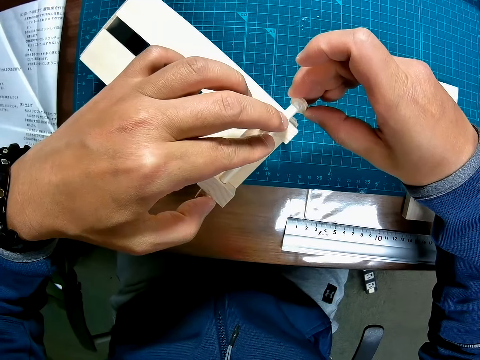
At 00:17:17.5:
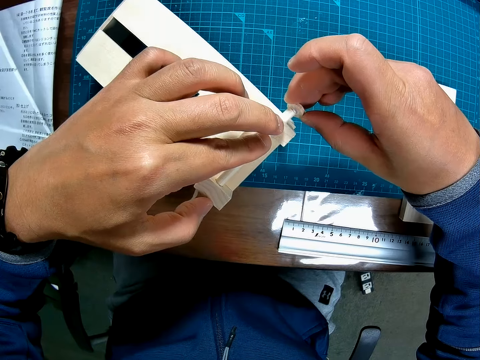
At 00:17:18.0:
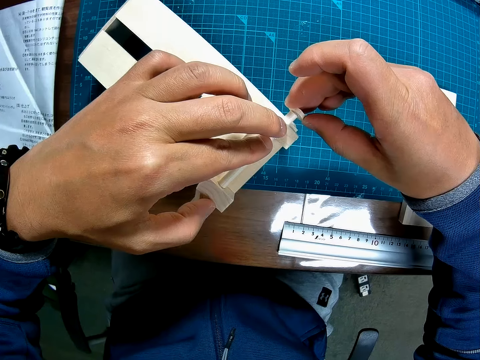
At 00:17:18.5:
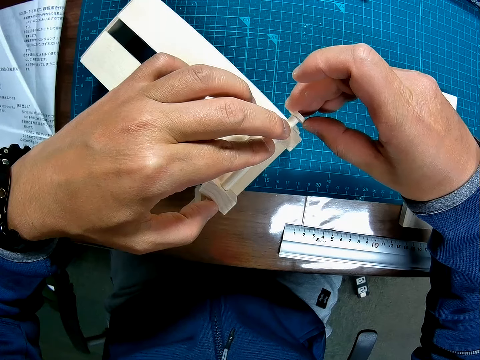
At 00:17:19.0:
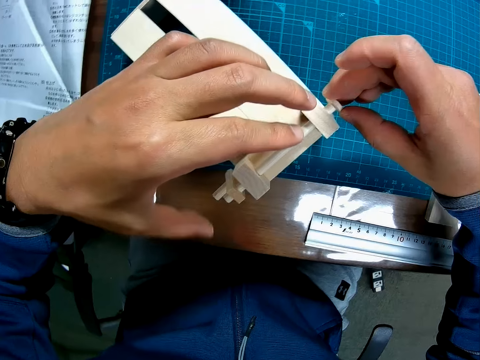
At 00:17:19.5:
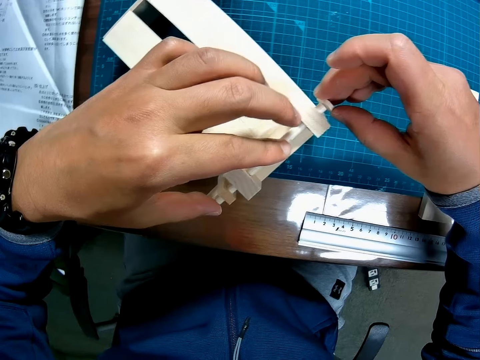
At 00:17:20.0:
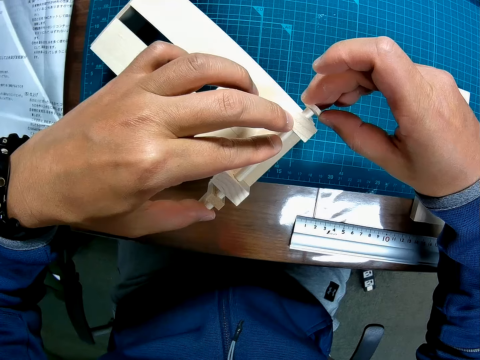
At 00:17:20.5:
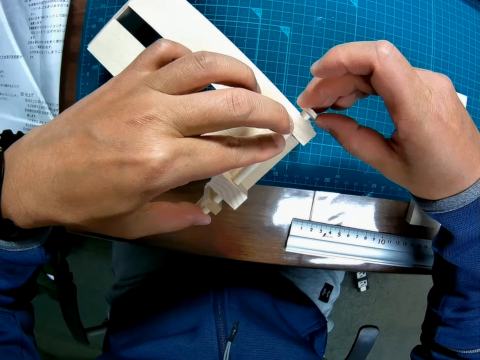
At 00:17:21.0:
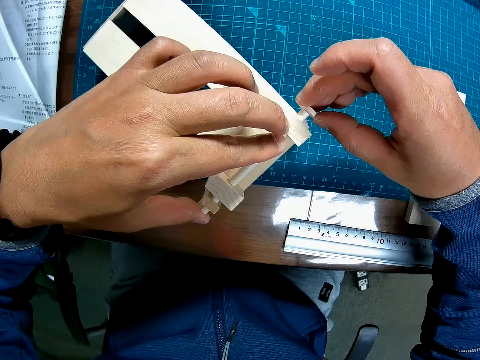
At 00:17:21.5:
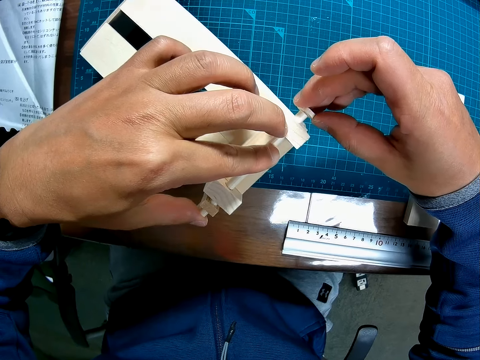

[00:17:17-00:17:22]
The camera wearer fixes the piece of wood to the half-formed wooden mechanical model.

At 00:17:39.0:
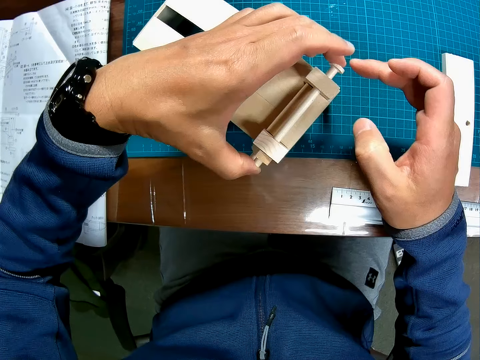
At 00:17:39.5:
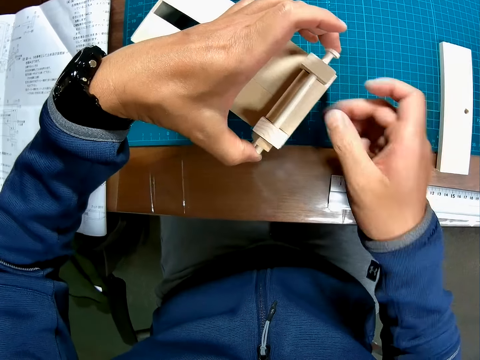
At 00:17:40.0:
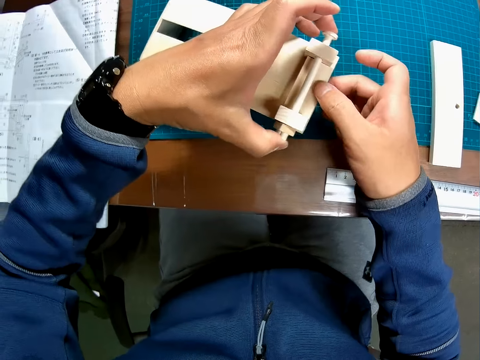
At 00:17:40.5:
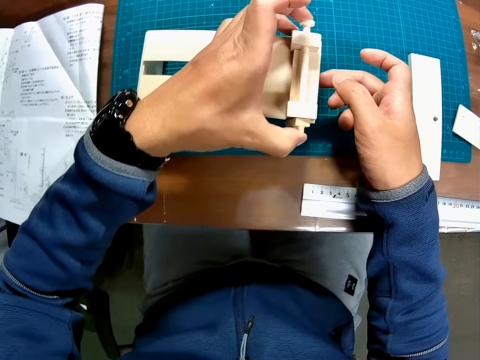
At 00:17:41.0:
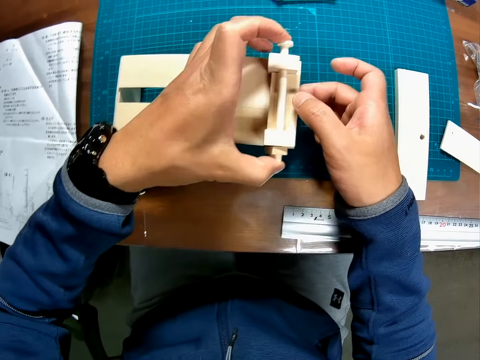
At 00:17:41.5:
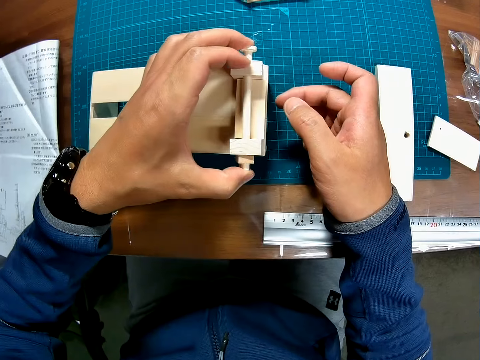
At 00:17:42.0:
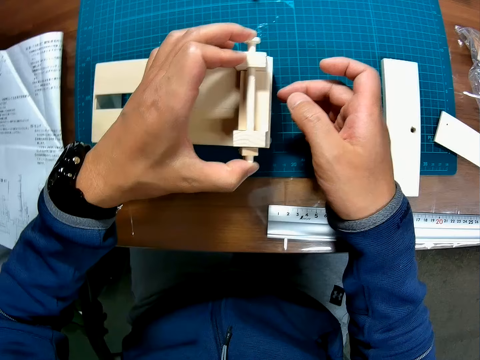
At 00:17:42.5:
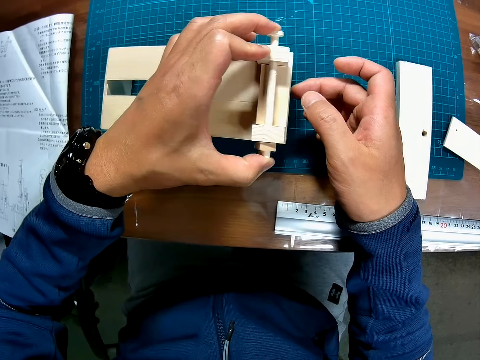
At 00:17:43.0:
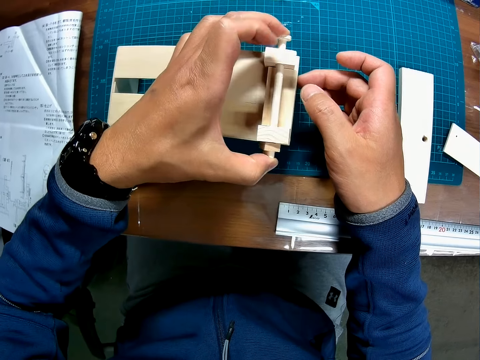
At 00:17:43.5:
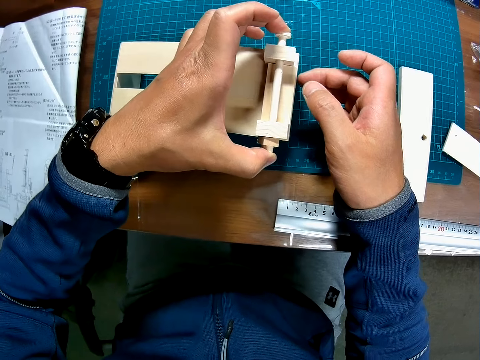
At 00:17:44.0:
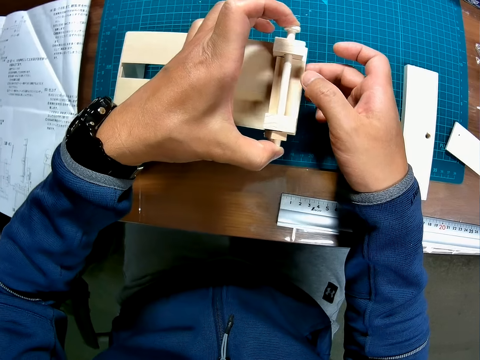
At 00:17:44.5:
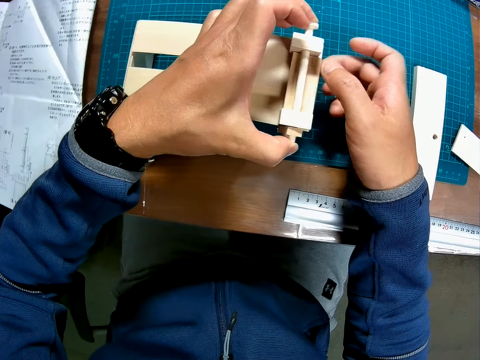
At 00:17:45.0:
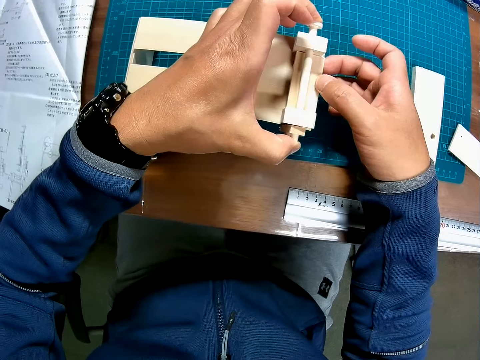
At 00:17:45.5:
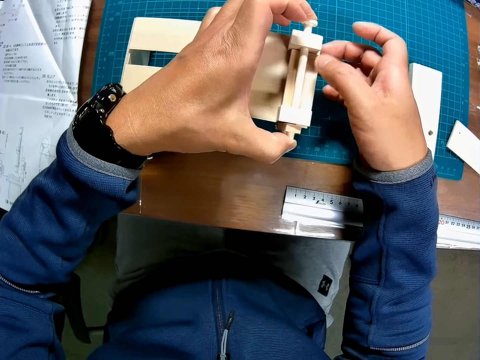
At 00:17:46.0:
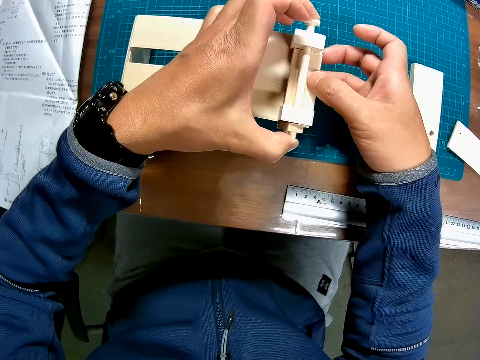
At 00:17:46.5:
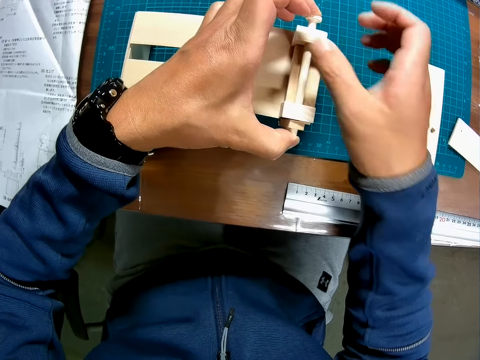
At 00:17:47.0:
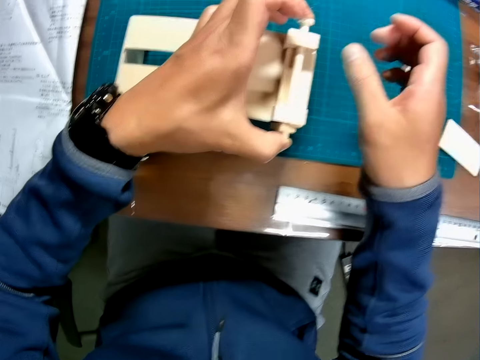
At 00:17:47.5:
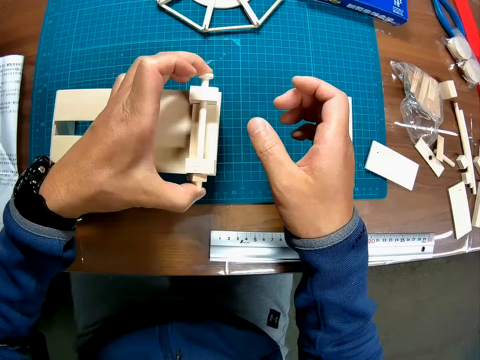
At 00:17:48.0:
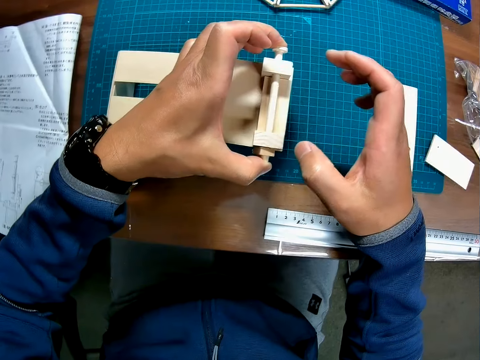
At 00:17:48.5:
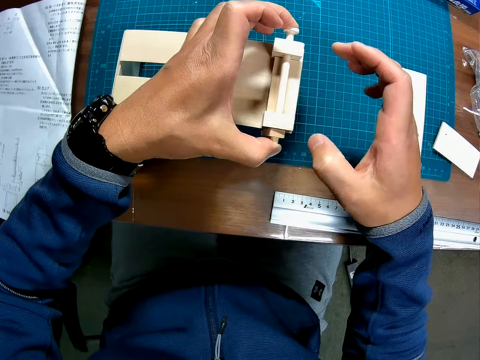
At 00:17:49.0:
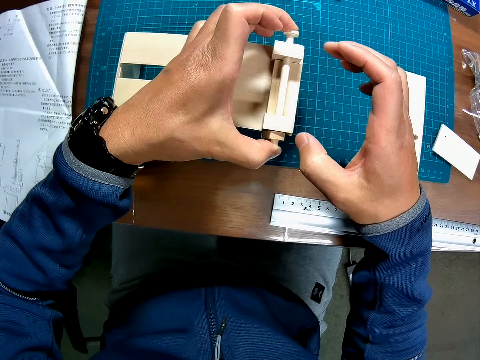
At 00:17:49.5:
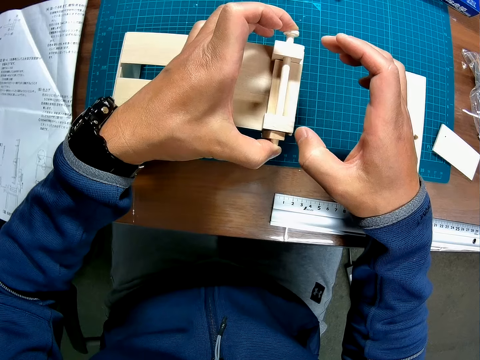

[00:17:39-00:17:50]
The camera wearer turns the art work.

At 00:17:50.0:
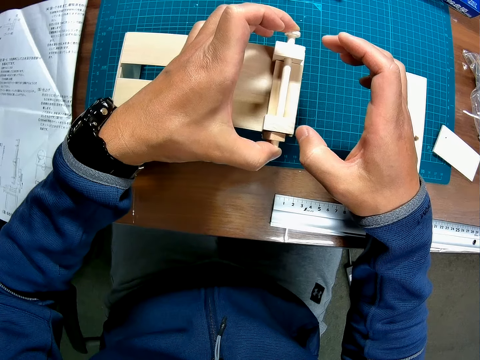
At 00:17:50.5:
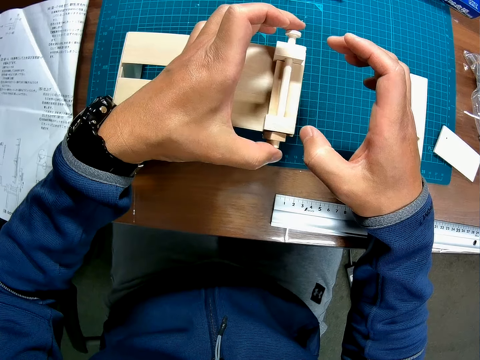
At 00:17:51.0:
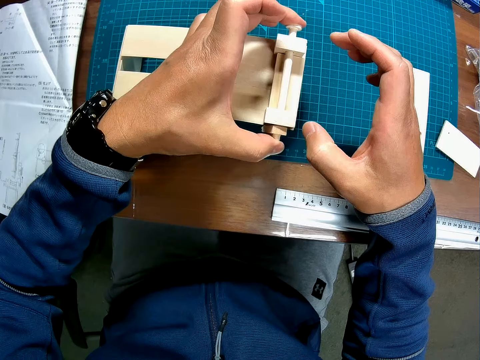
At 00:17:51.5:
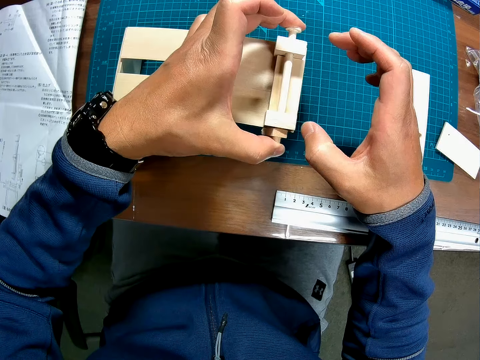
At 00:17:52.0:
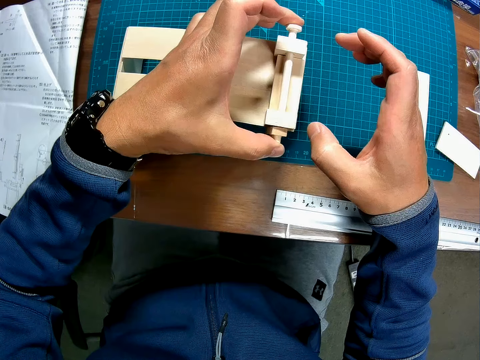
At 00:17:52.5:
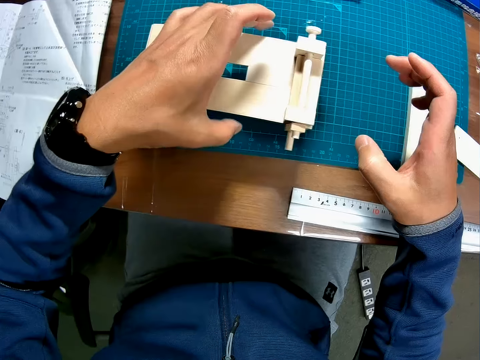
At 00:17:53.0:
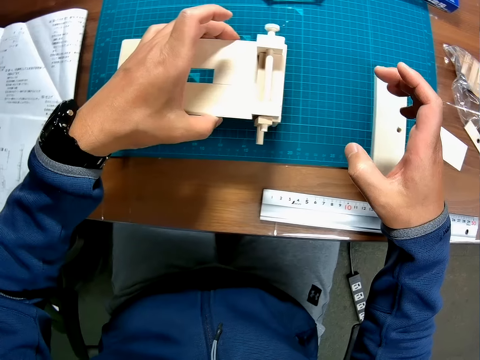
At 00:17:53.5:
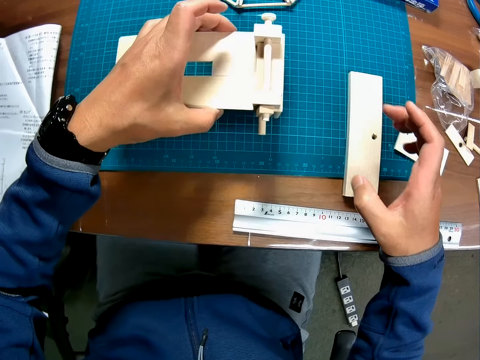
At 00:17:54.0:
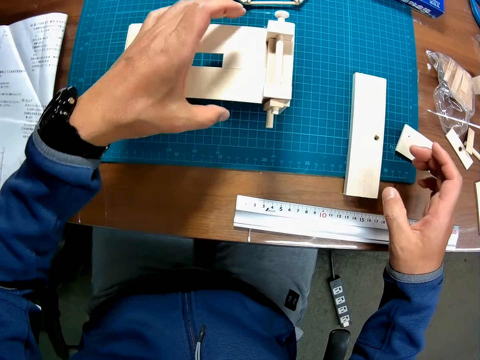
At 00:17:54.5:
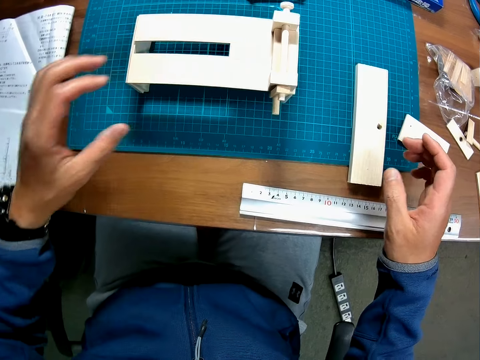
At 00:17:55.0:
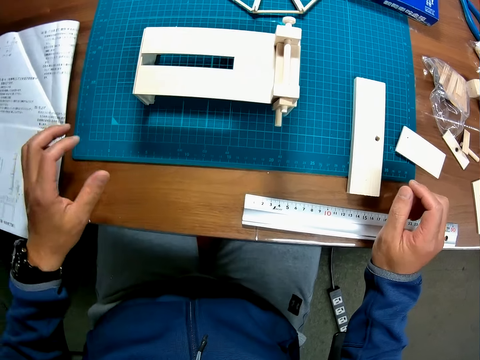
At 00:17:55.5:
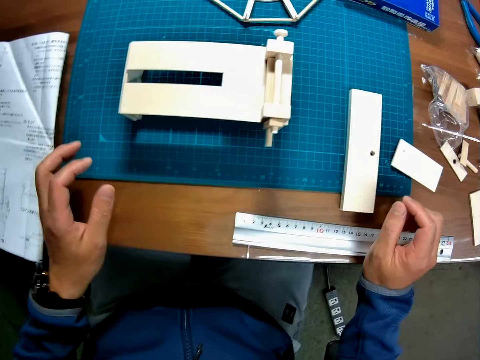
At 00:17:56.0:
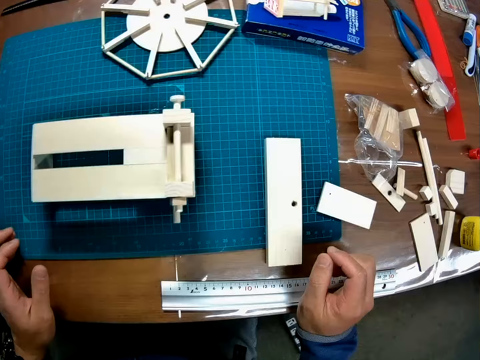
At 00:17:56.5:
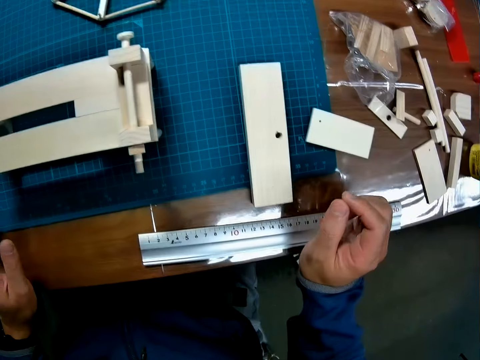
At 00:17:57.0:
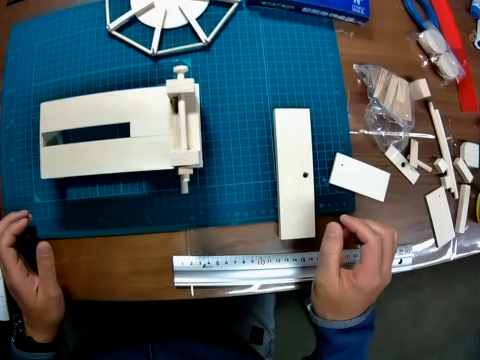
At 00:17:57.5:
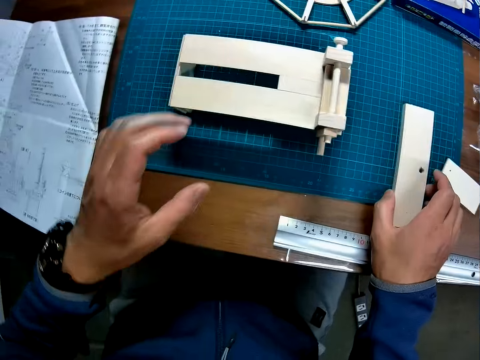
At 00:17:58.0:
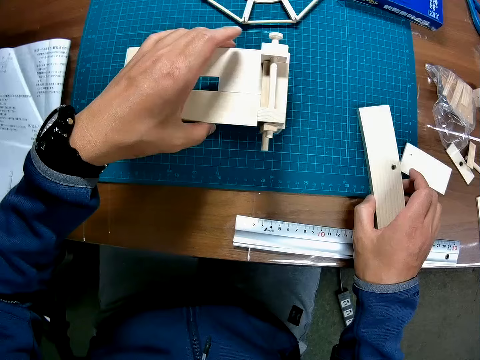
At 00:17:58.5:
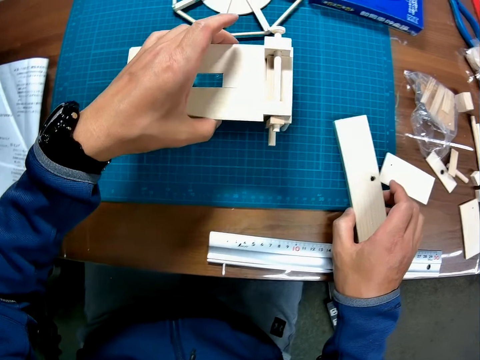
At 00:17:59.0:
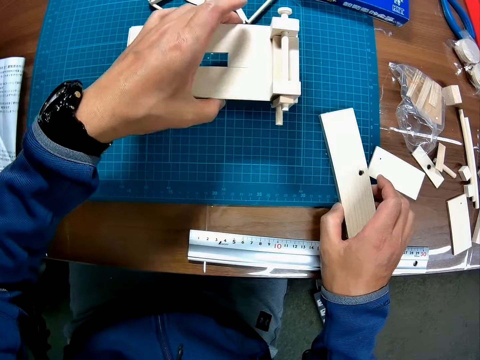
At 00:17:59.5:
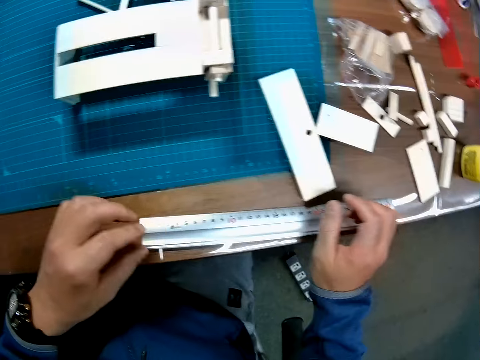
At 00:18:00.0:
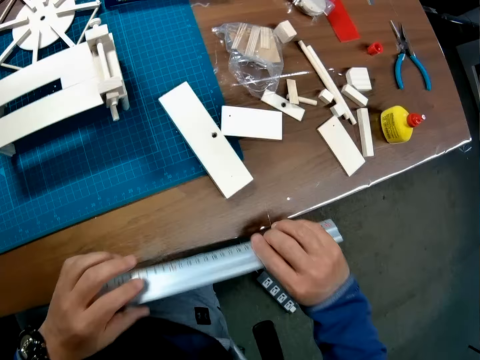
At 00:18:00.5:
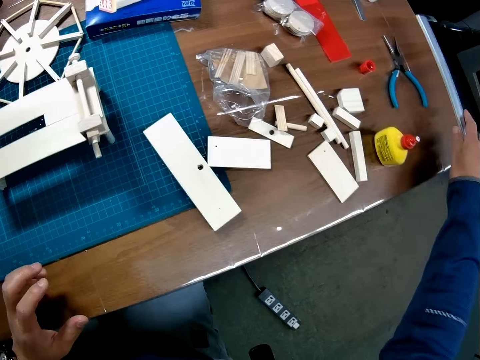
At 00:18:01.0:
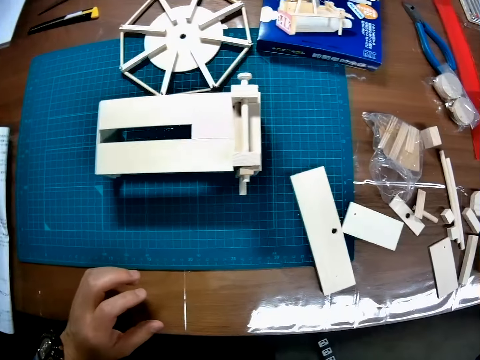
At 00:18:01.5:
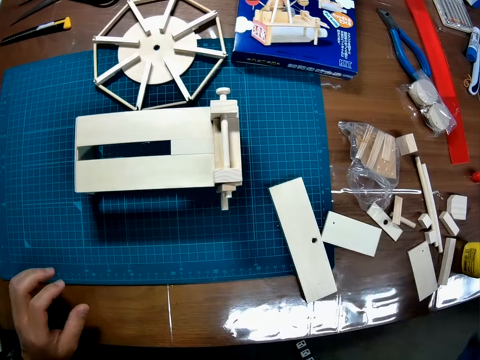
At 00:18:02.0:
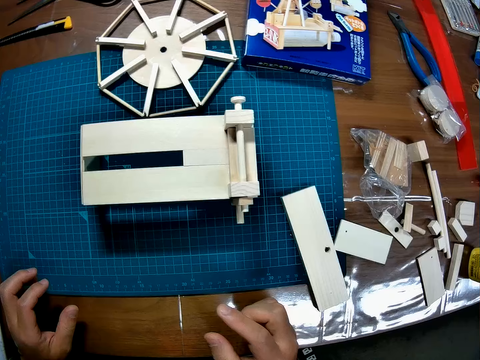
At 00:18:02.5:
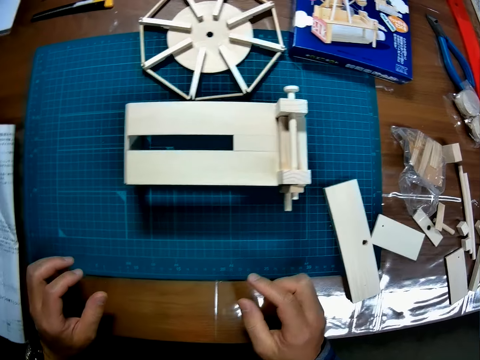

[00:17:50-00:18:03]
The camera wearer moves the half-formed wooden mechanical model with his left hand. He lifts the art work and drops the art work. He places both hands on the table. He picks up a piece of wood from the table with his right hand. He moves the half-formed wooden mechanical model with his left hand. He picks up the scale rule from the table. He drops the scale rule on the table.
